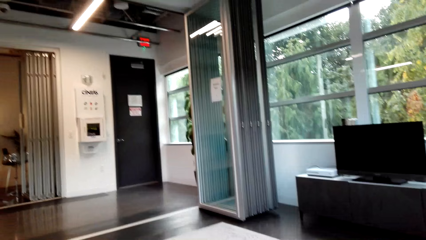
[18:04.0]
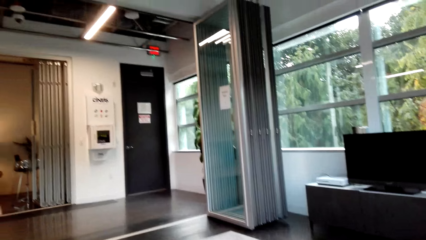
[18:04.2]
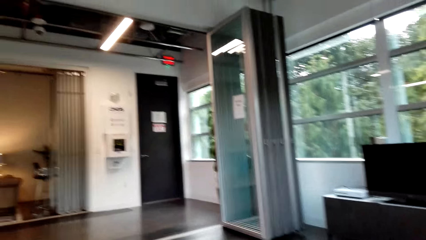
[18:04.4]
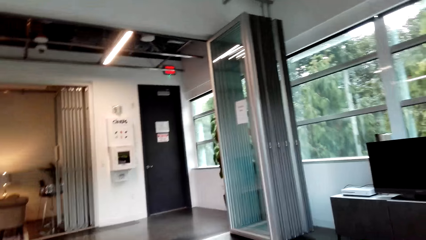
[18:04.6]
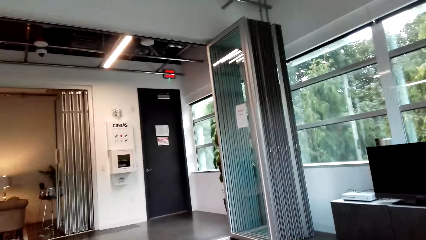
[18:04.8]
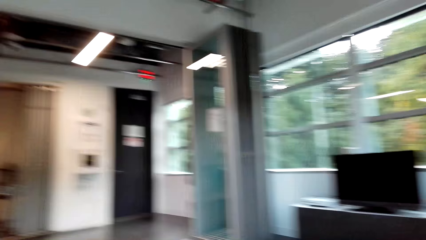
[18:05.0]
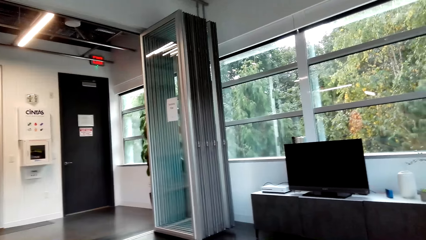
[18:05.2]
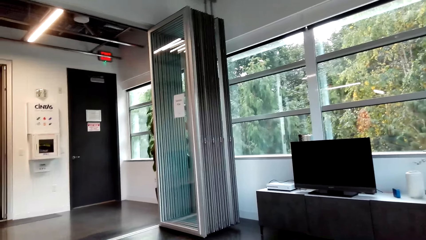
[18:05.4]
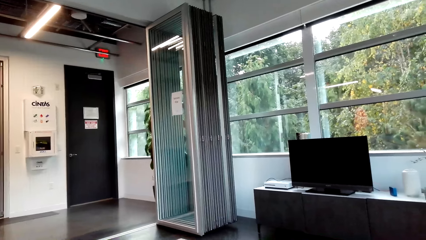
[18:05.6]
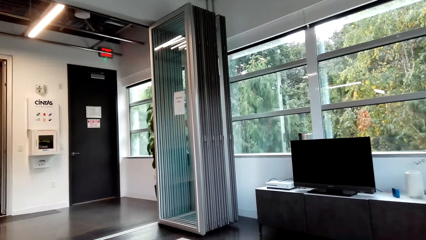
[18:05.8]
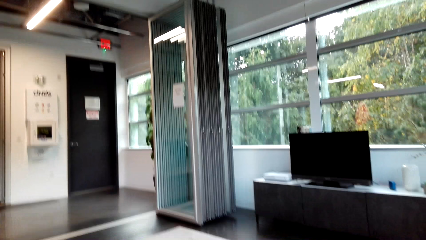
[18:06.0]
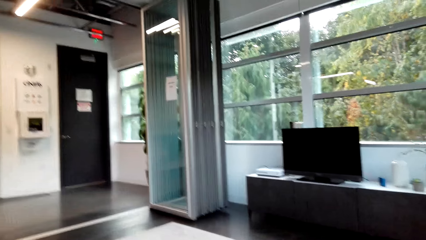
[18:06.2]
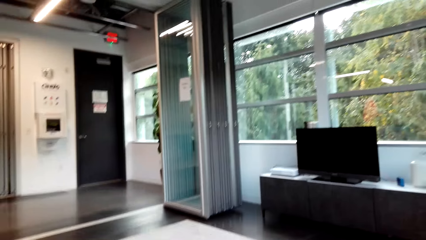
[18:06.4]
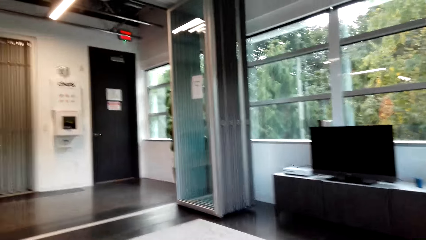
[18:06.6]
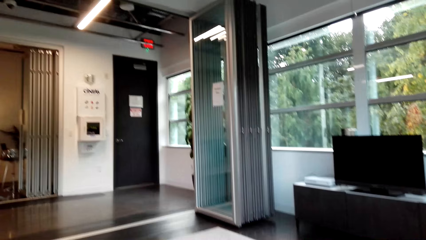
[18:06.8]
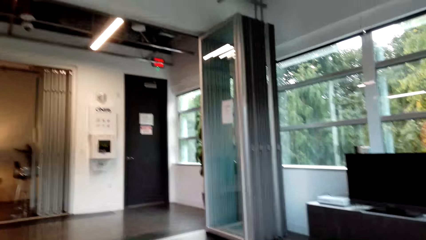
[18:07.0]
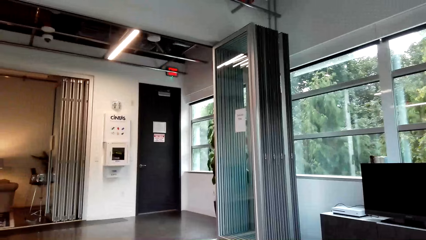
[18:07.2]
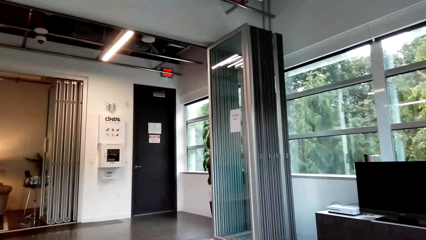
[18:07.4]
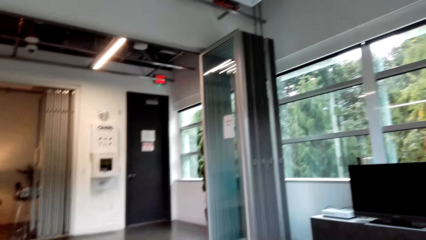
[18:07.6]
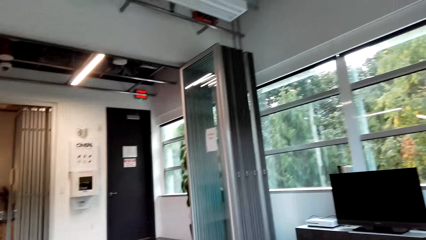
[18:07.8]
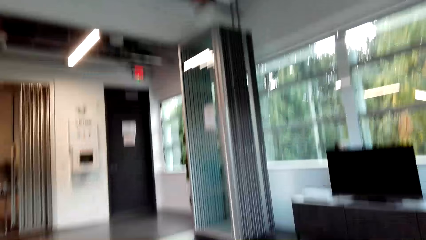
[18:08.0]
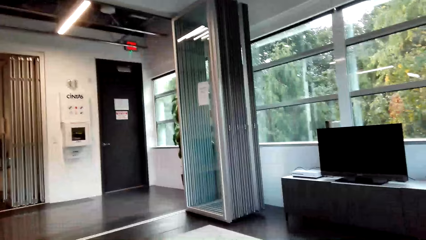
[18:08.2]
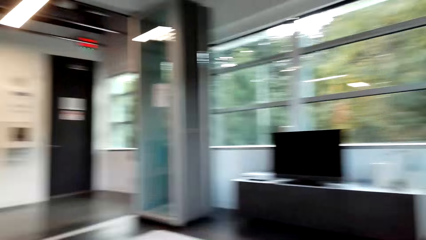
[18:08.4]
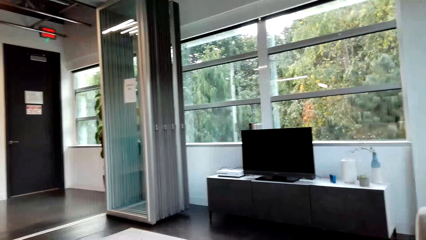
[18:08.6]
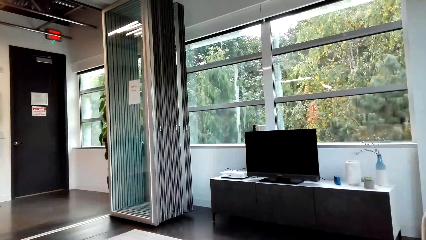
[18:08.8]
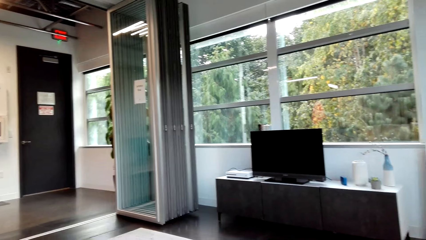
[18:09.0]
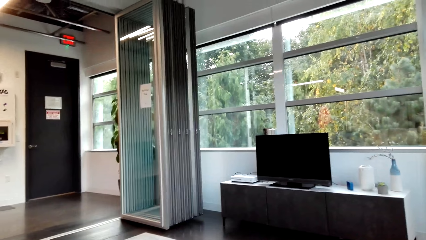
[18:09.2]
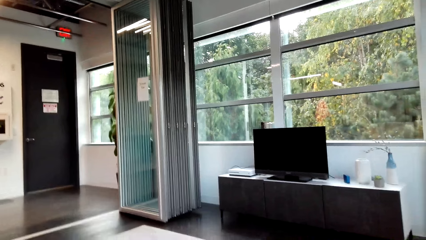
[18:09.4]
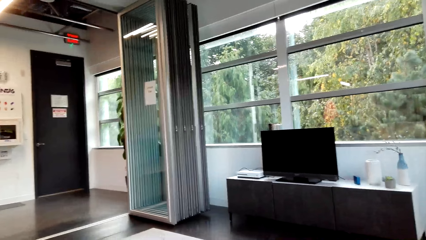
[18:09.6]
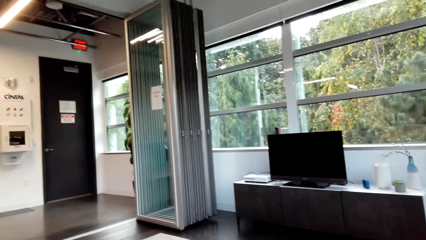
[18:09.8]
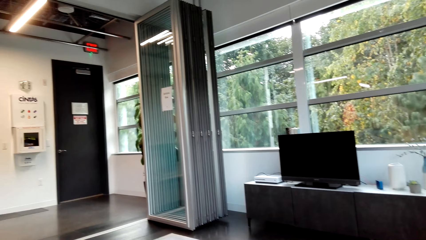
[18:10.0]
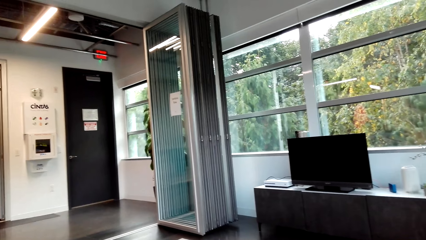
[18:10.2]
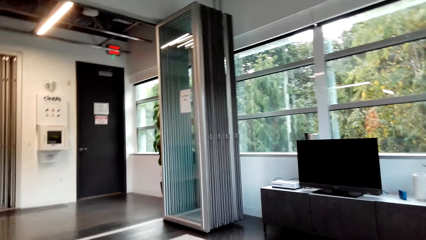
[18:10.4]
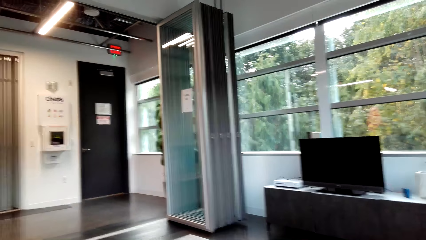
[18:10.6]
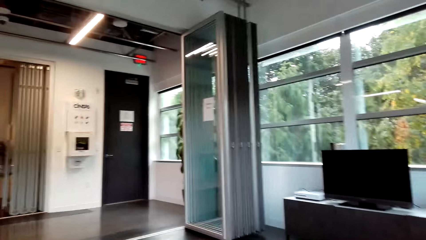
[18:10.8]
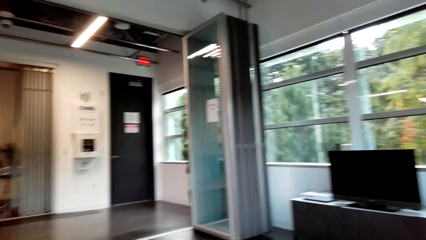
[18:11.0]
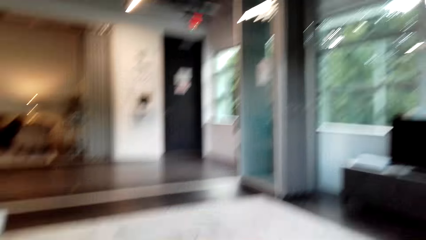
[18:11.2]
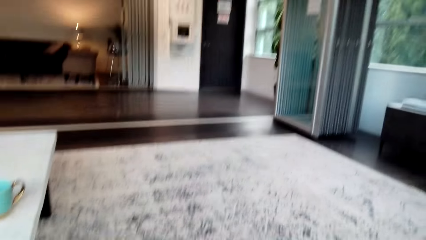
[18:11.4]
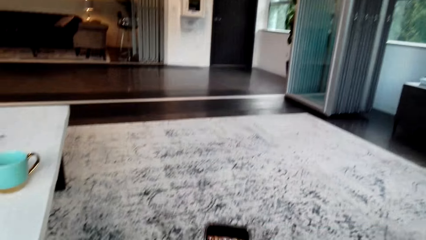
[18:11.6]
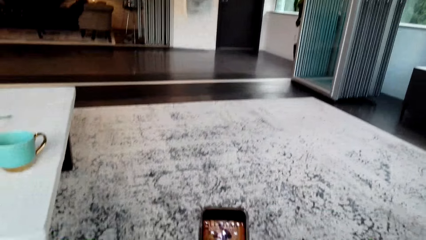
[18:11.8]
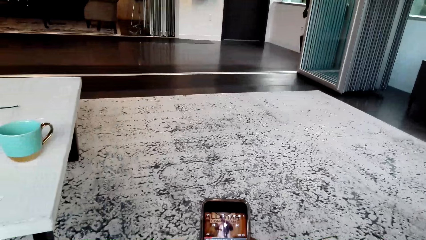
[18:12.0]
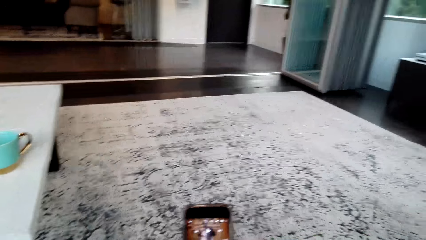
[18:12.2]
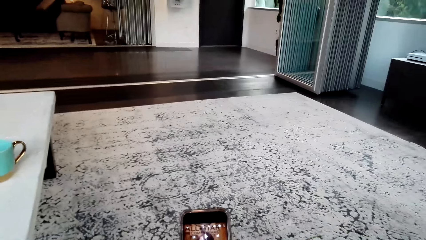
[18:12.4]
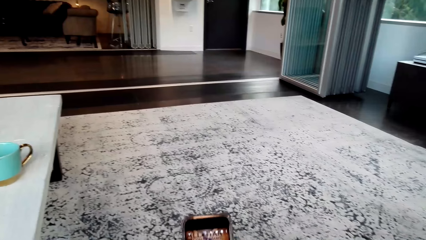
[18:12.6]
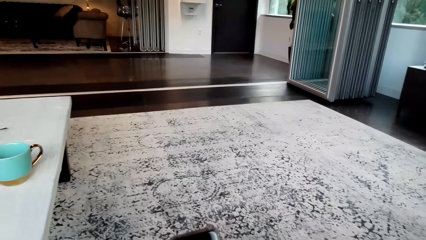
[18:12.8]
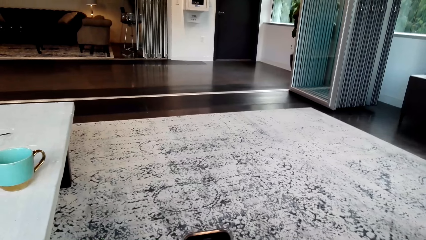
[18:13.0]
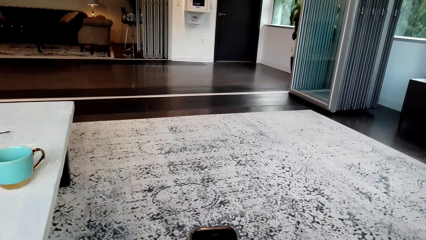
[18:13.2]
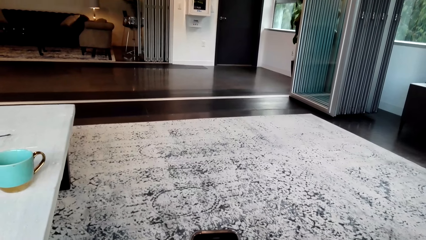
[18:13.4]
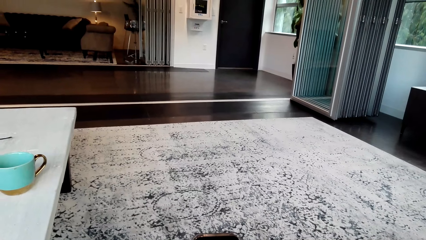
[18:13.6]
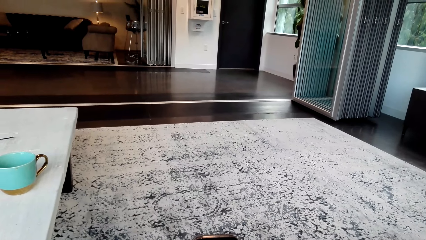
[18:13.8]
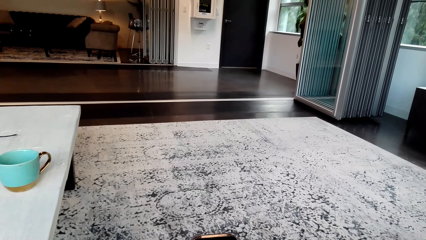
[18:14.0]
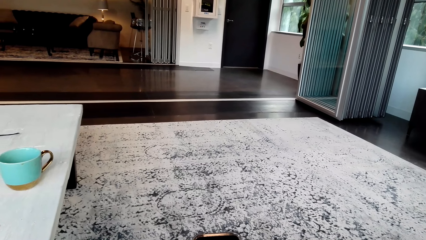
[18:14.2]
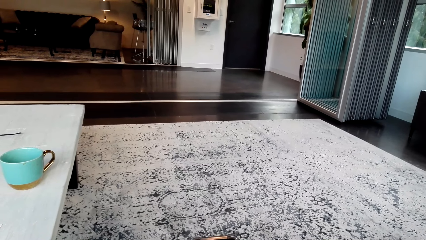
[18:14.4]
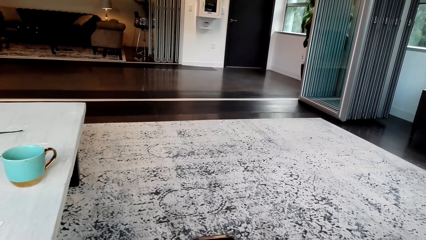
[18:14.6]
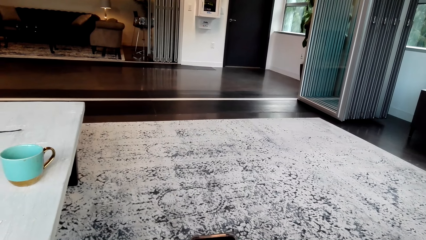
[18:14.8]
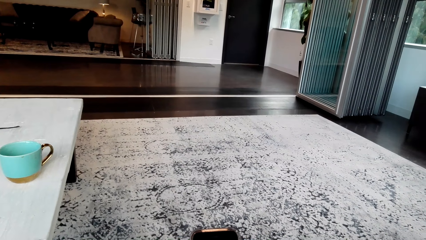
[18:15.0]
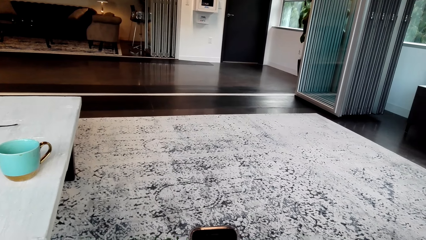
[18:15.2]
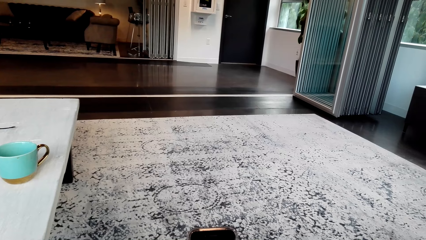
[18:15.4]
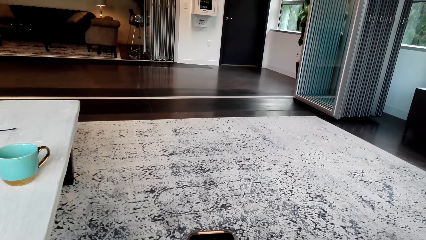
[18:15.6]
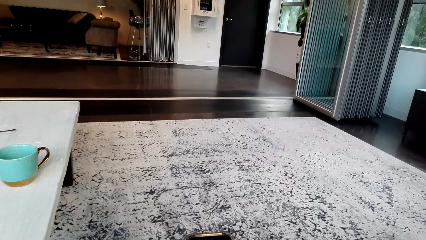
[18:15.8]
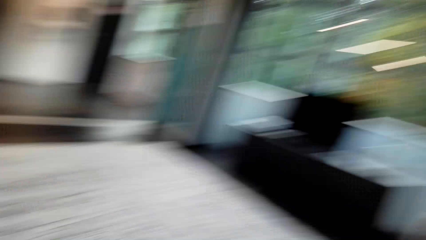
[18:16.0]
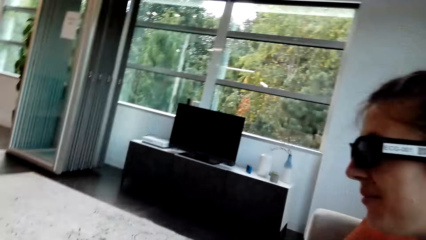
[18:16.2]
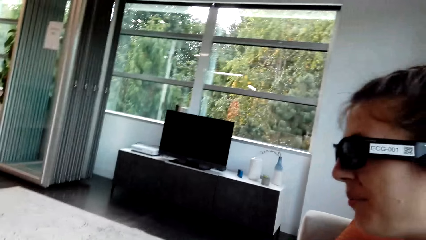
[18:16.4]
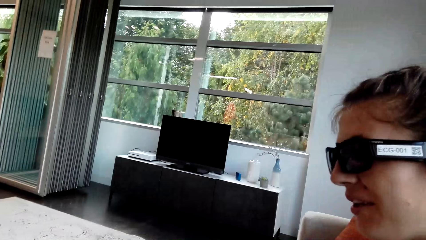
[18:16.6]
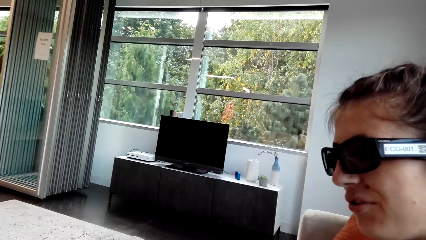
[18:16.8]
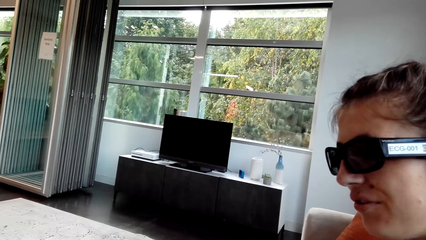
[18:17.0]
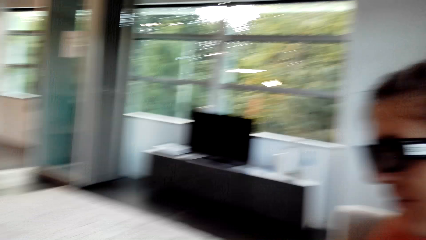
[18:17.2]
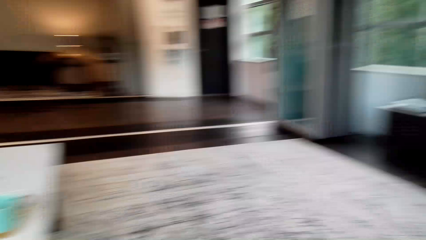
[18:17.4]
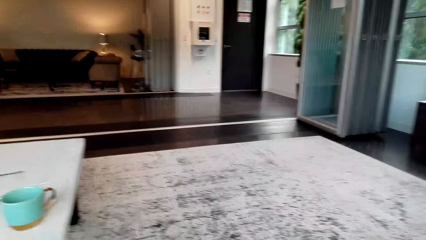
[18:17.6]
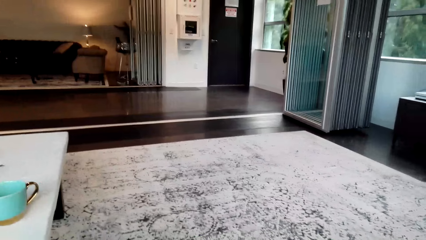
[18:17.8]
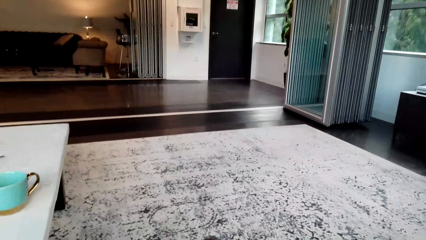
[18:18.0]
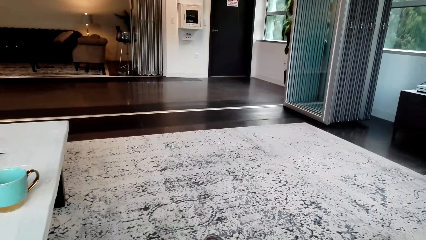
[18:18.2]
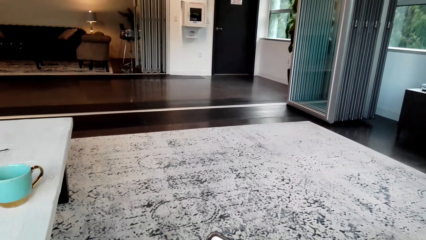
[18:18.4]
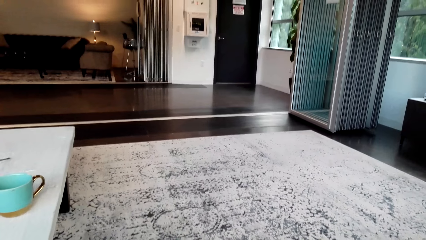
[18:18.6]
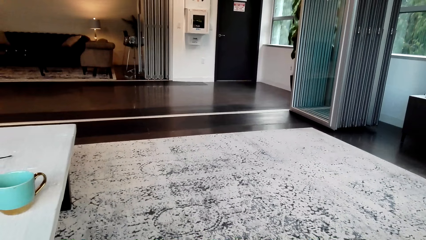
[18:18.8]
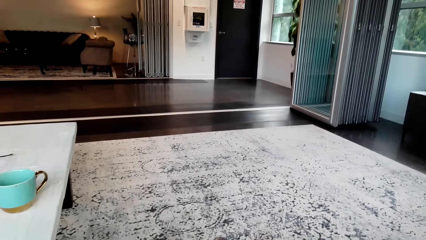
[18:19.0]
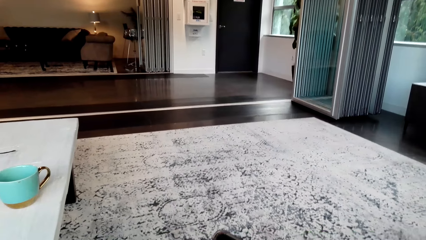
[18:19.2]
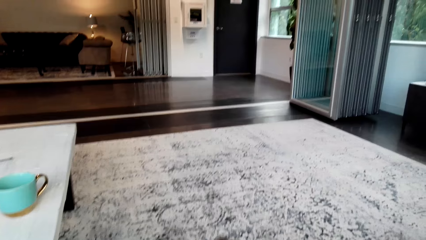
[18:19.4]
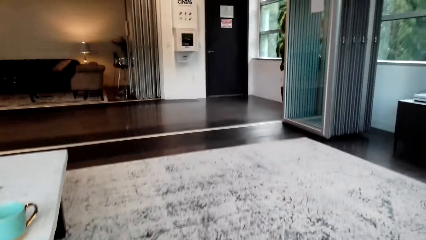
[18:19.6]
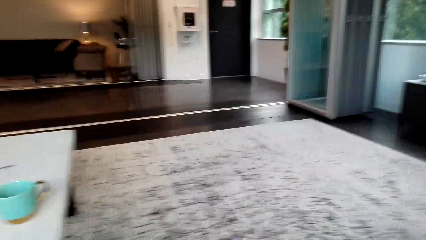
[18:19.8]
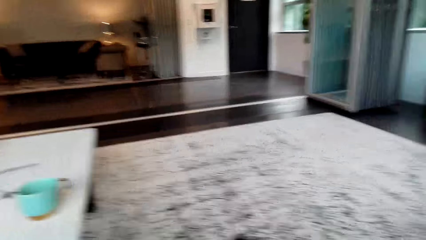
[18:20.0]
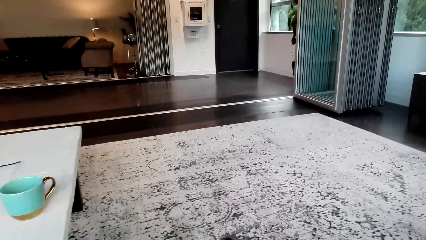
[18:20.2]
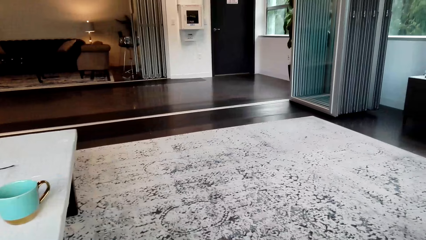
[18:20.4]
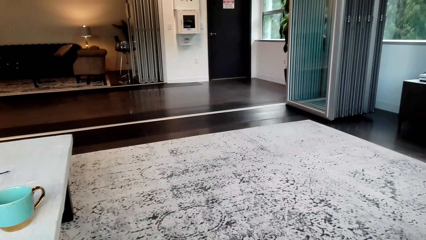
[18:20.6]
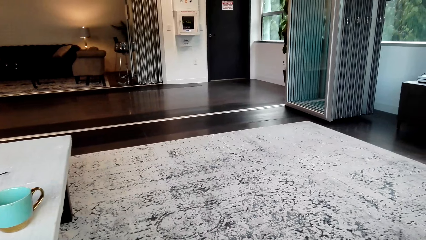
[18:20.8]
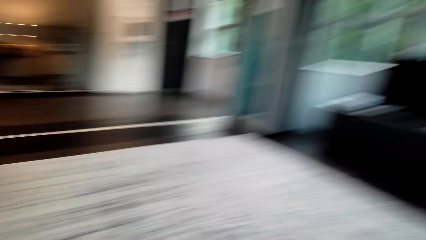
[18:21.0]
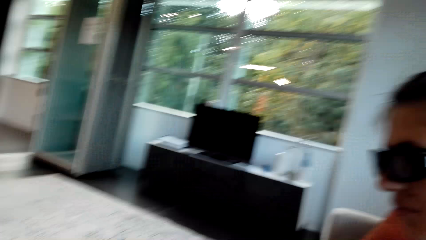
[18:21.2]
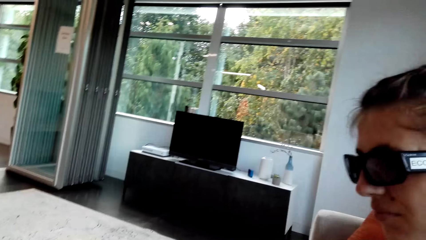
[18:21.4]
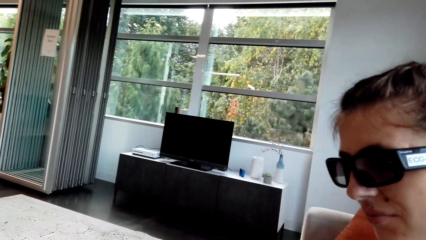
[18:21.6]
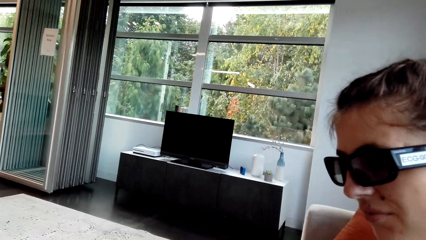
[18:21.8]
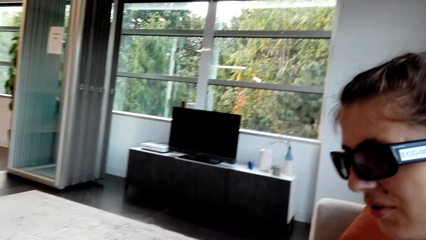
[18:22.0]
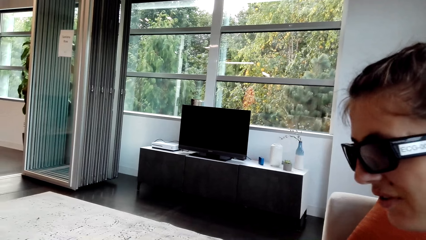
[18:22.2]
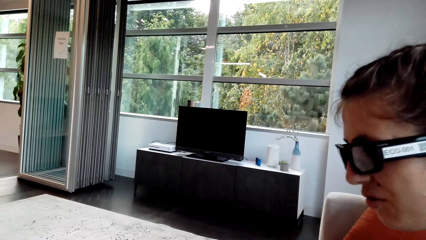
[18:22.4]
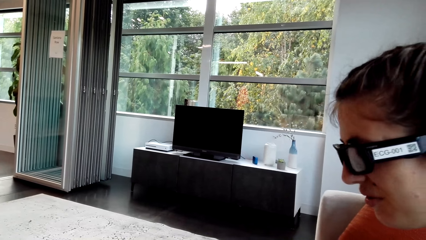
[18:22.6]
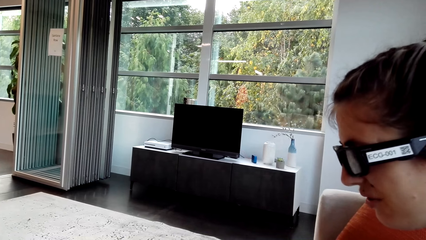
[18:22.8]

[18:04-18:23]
The camera wearer uses the phone. They look at the lady. The lady looks around the office. The camera wearer converses with the lady.
